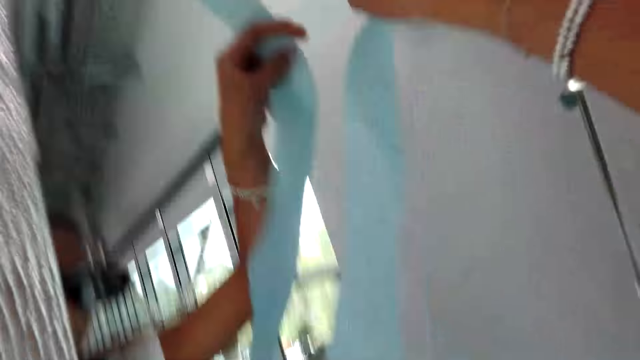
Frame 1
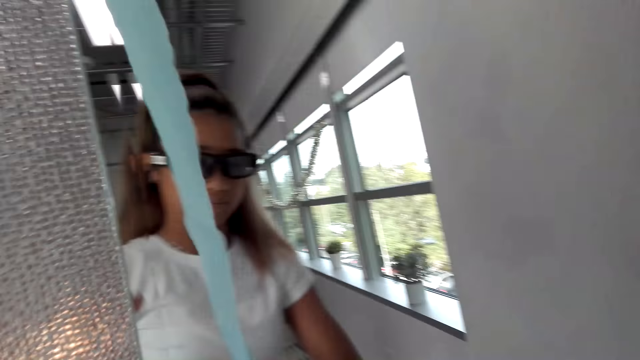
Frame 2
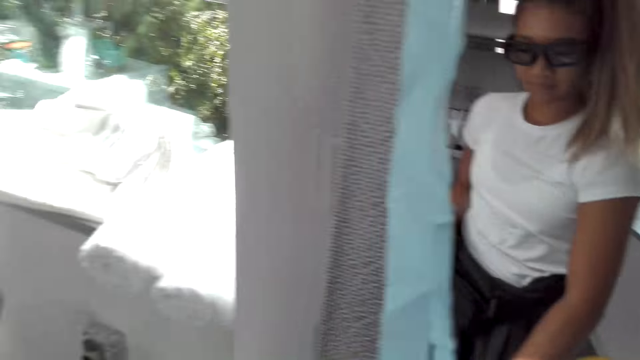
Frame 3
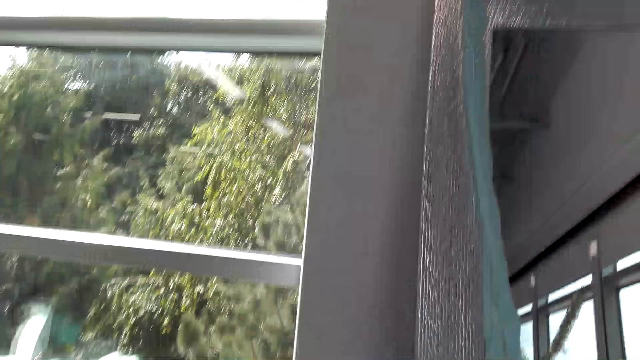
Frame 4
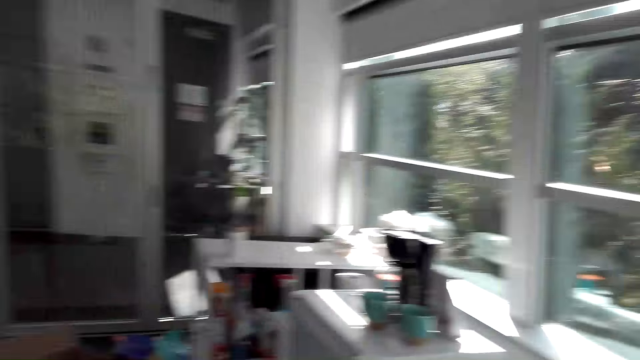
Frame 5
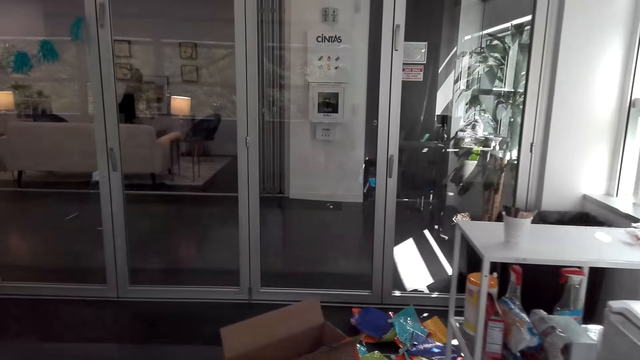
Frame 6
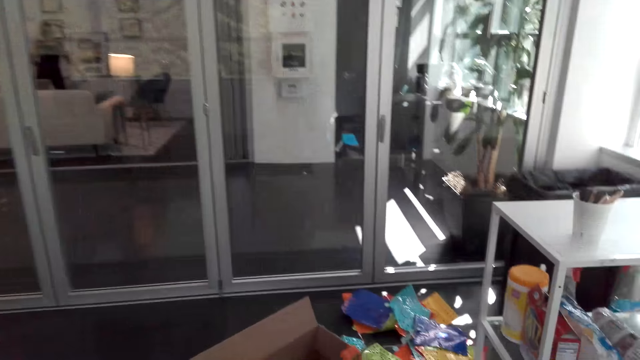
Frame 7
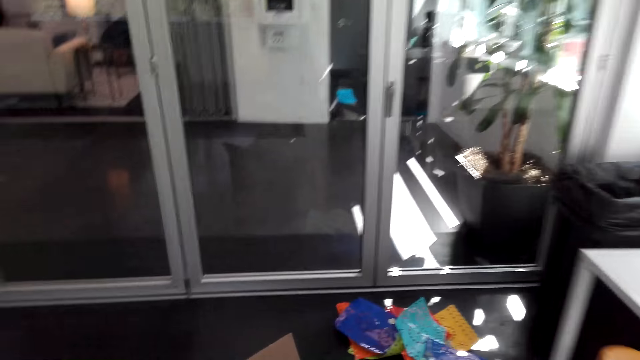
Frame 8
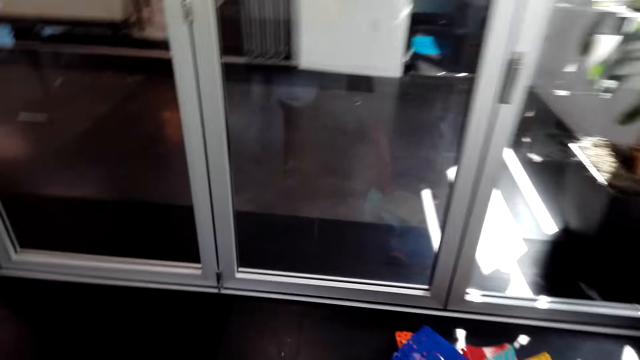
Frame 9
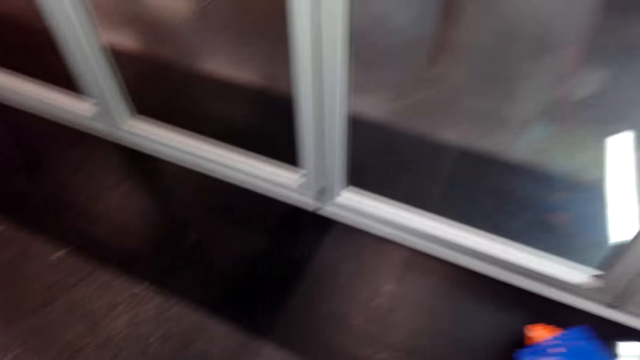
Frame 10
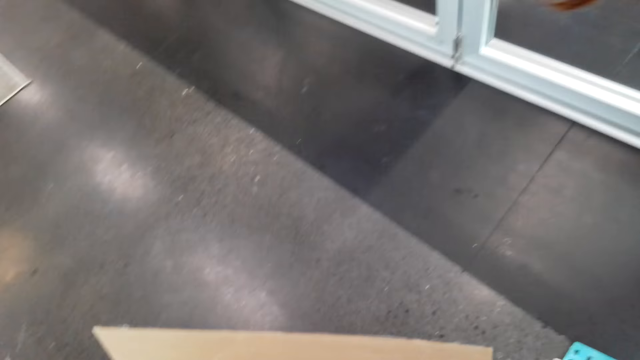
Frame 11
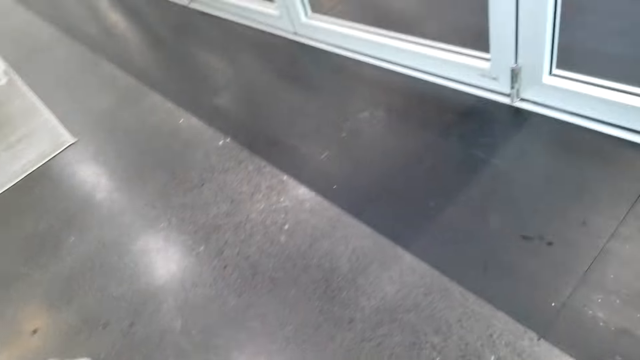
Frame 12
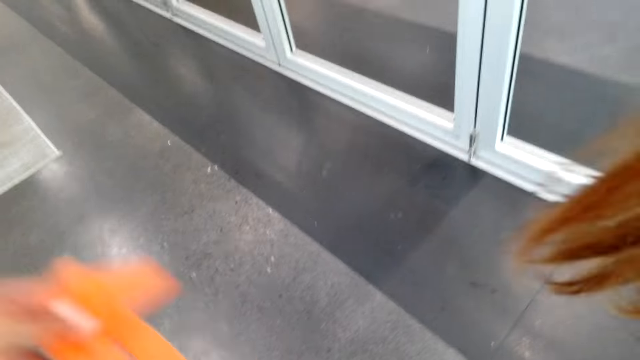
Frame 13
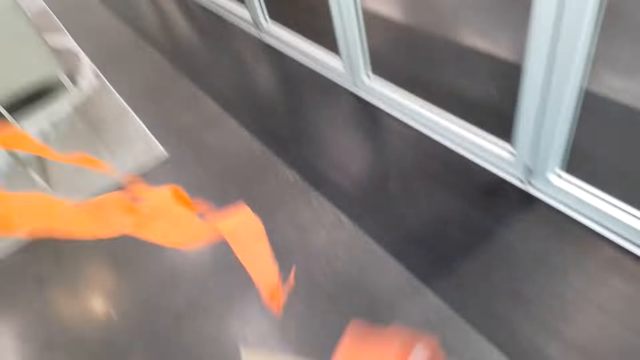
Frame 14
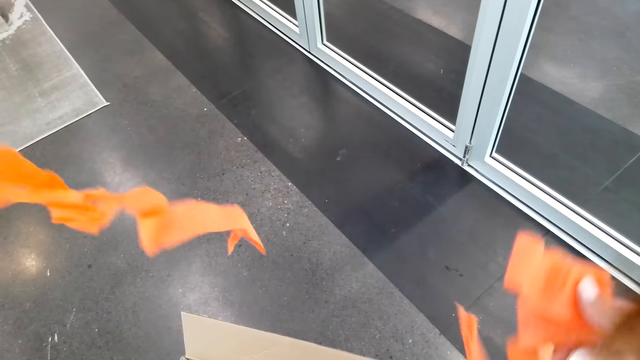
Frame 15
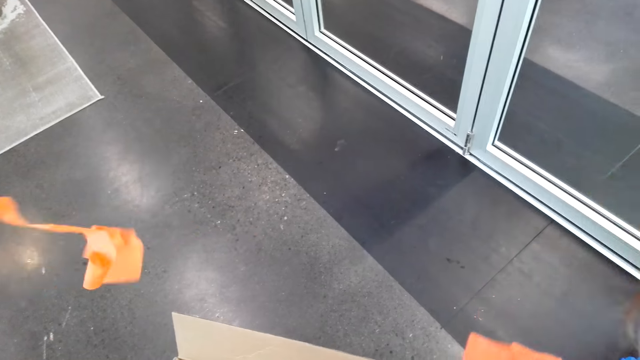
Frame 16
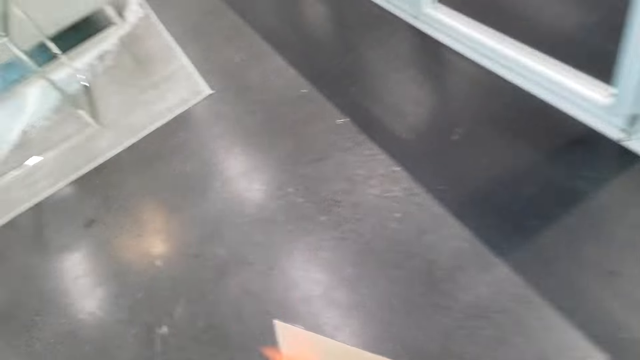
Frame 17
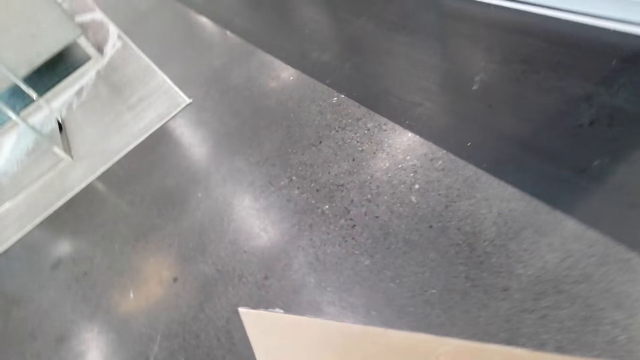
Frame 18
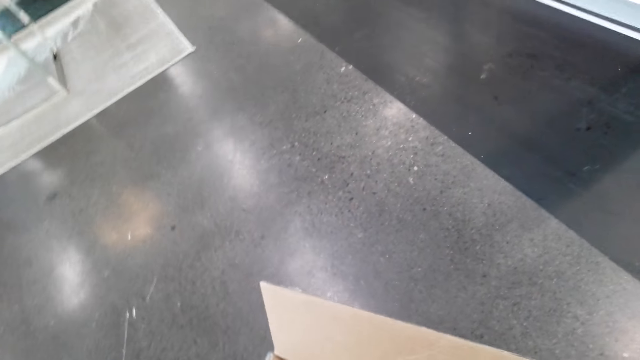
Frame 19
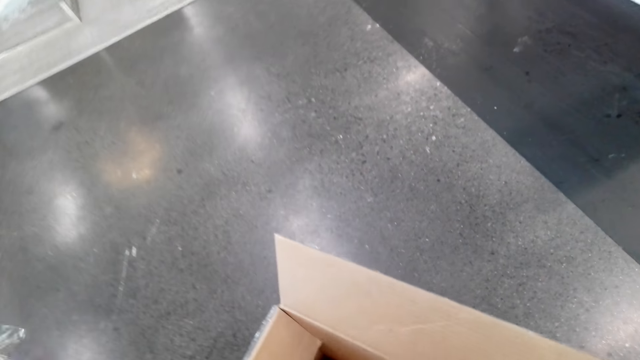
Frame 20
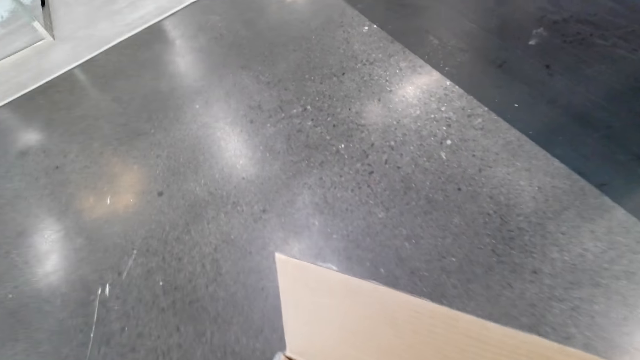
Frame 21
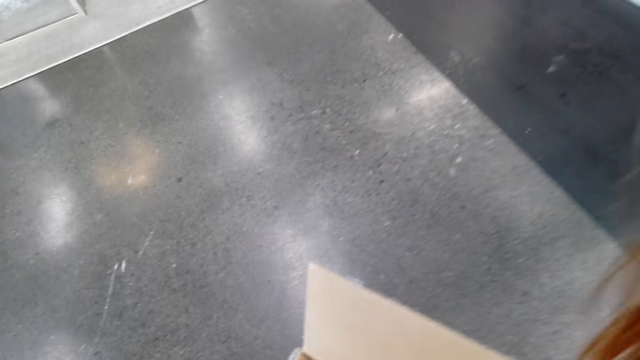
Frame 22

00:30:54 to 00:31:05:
The camera wearer moves around. They hang the decoration on the frame of the mirror. They look for the wall decoration in the box. They collect decorations in the box. They look at the decoration.

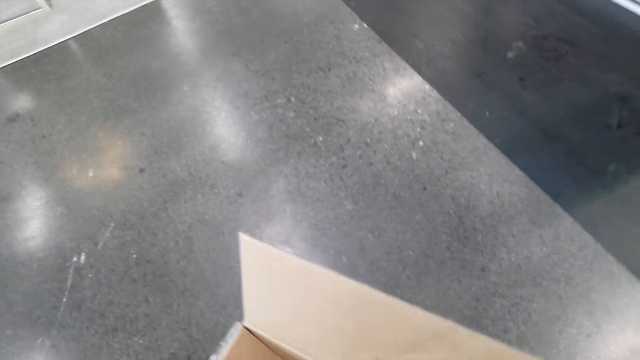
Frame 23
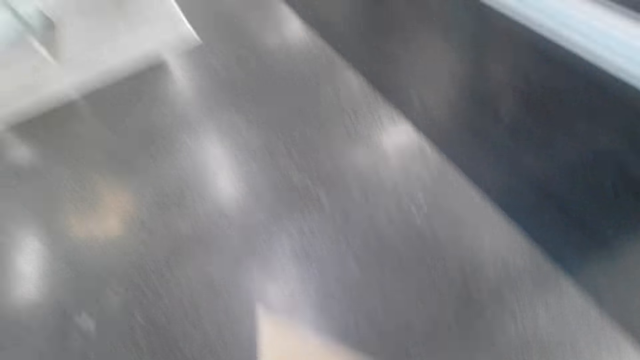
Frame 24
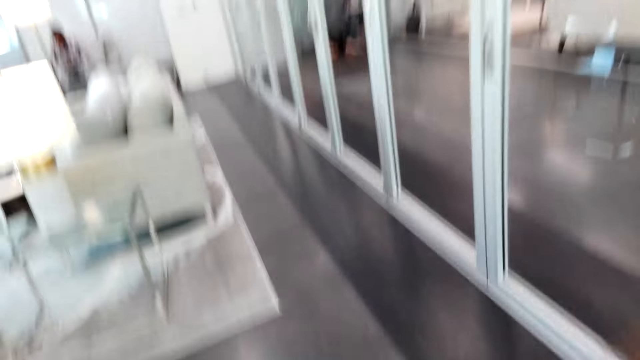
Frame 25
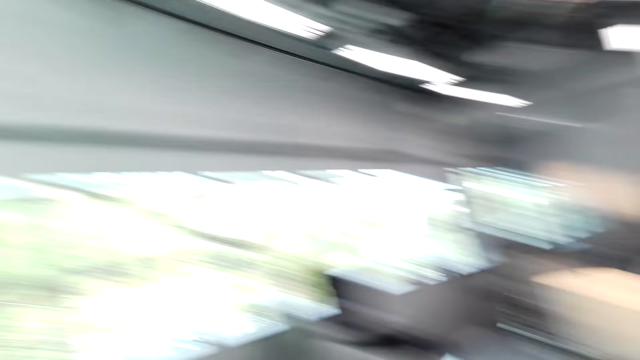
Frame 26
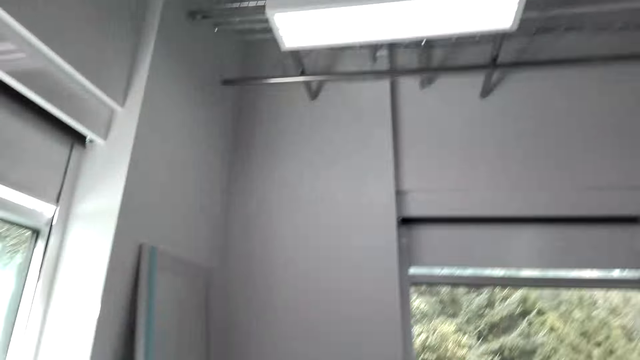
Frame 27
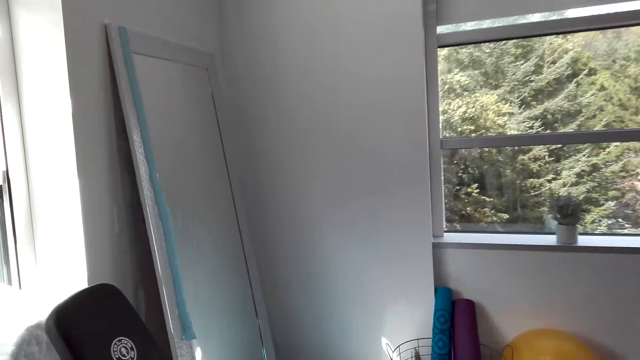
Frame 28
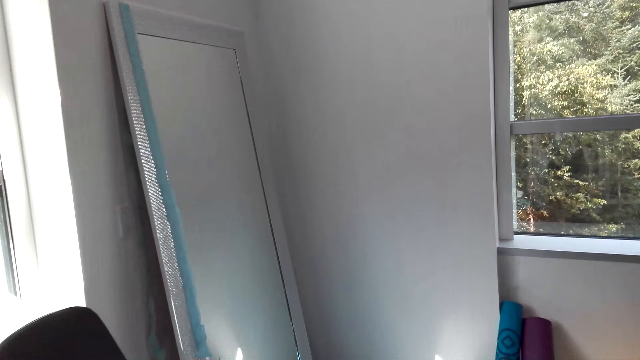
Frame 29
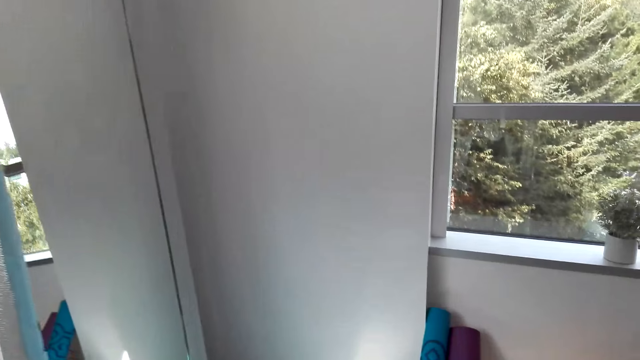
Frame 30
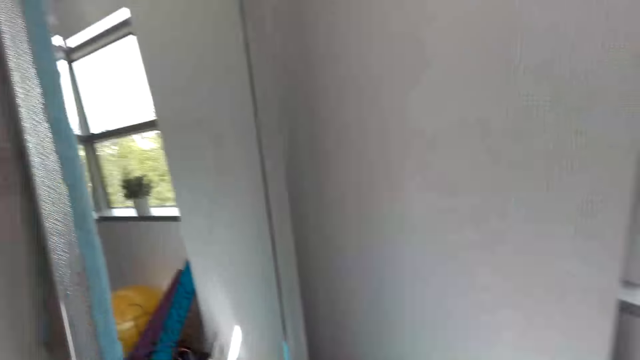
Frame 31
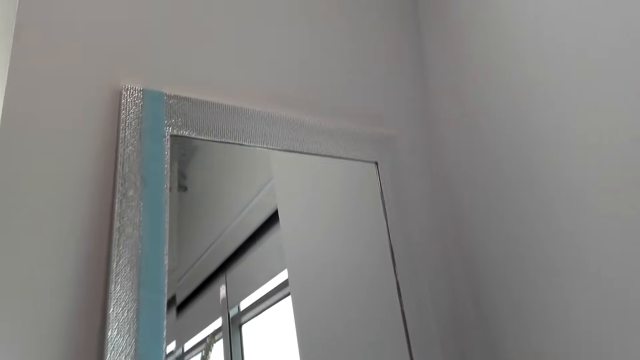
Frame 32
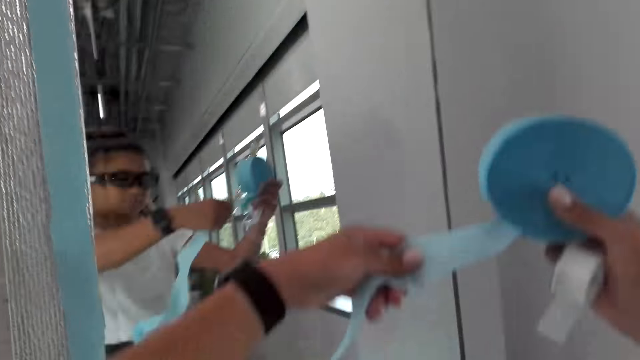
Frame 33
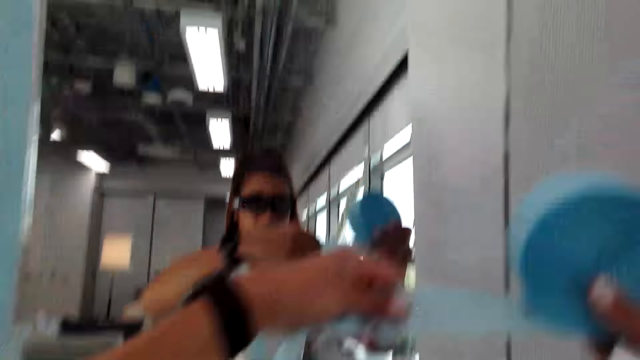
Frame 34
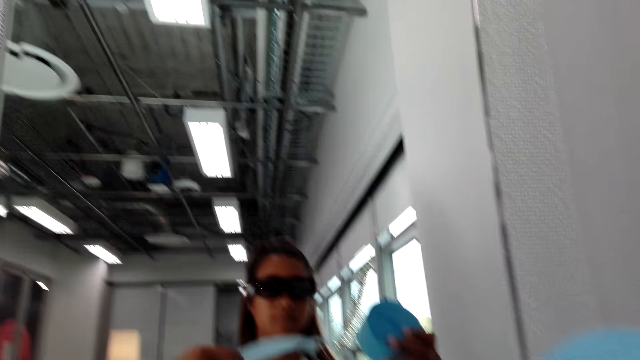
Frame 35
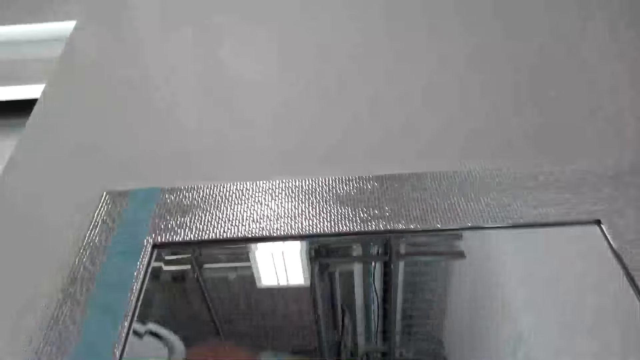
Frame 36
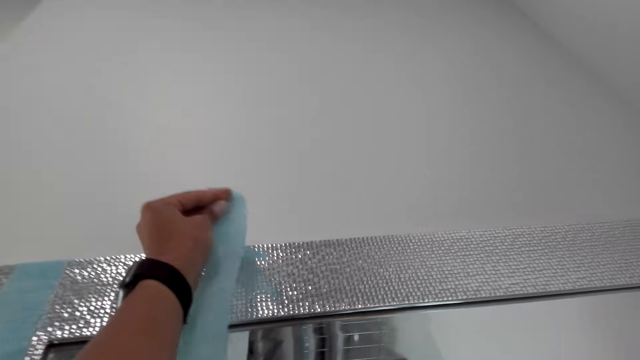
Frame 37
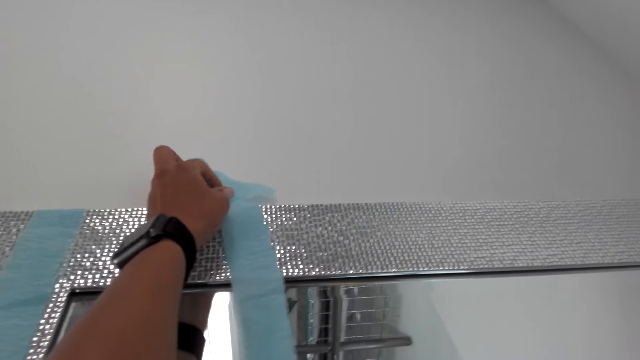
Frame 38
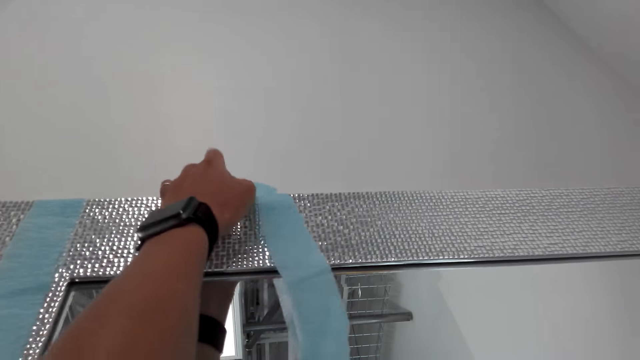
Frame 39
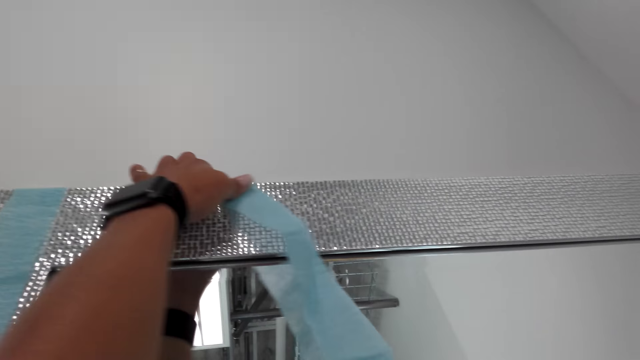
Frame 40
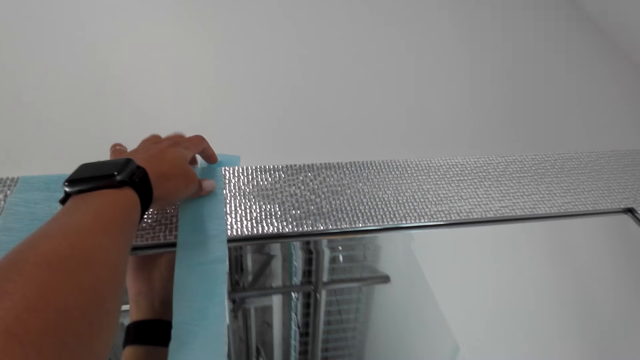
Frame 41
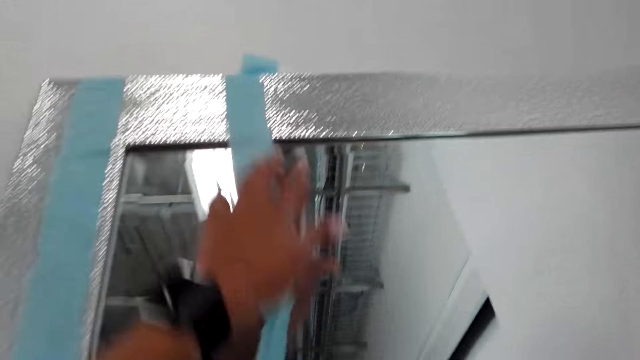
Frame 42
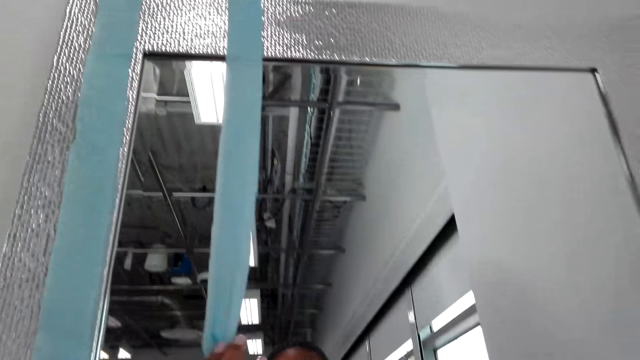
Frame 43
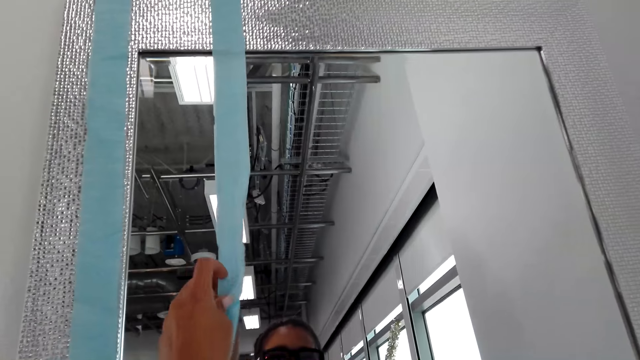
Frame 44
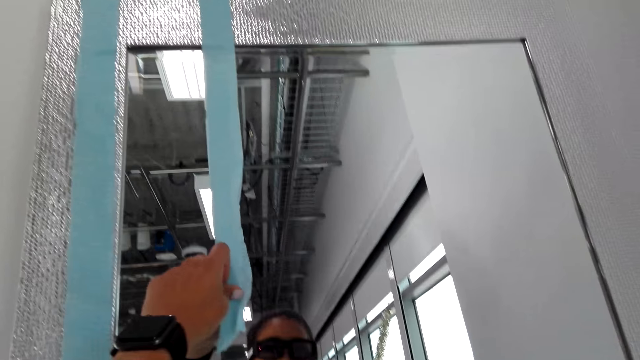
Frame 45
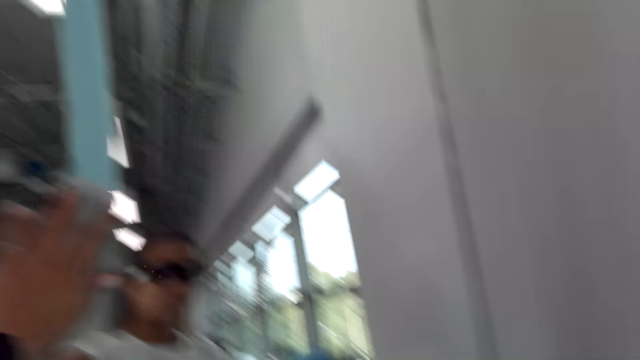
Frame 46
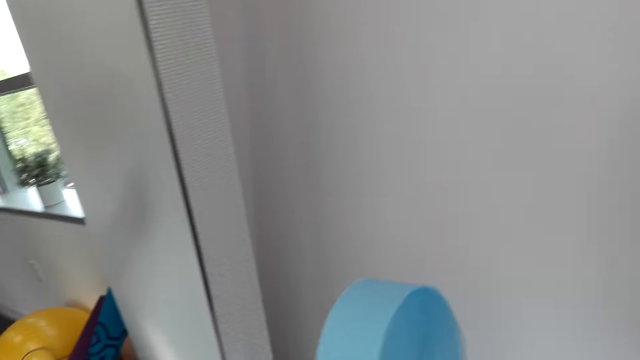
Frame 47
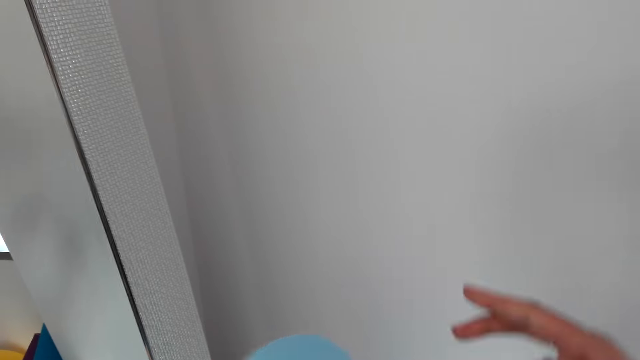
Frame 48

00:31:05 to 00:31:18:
The camera wearer walks around the house. They decorate the mirror frame.
